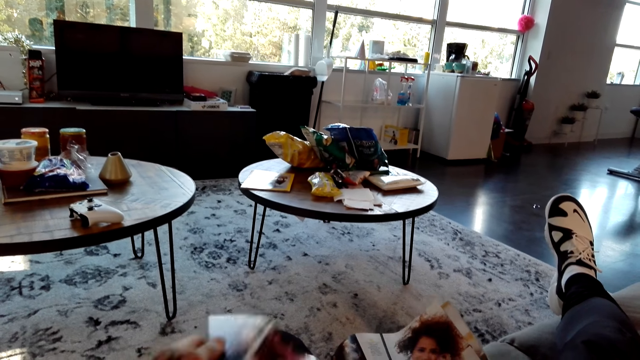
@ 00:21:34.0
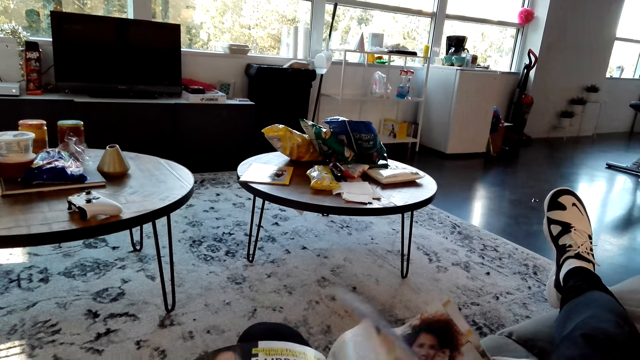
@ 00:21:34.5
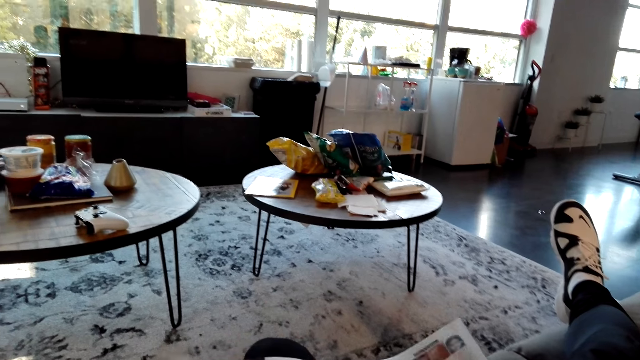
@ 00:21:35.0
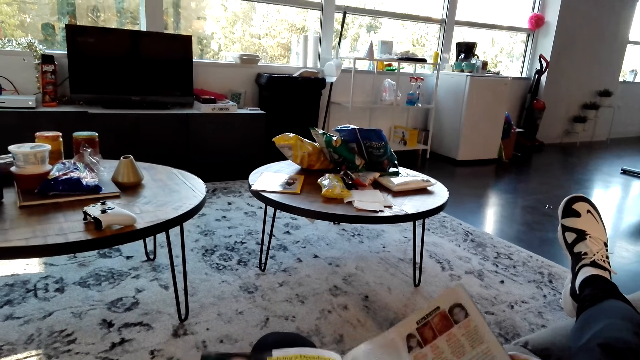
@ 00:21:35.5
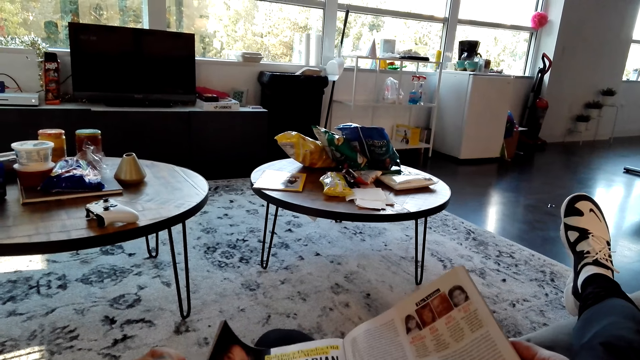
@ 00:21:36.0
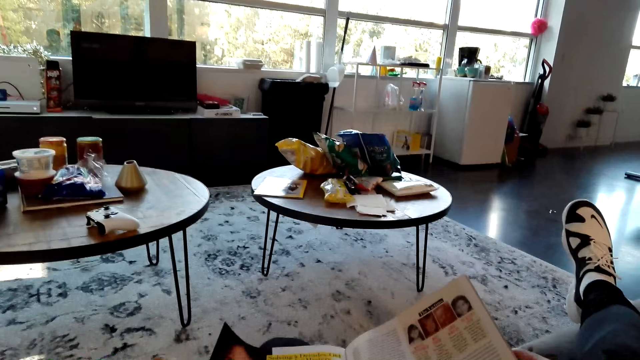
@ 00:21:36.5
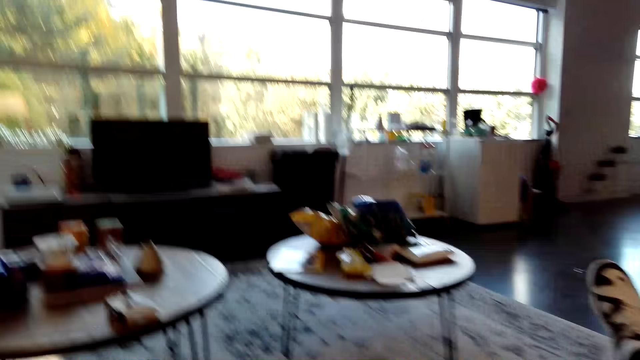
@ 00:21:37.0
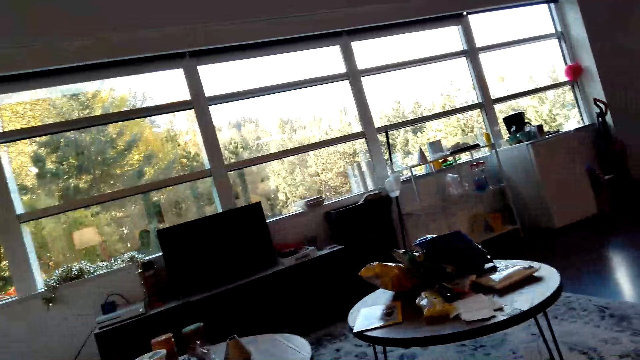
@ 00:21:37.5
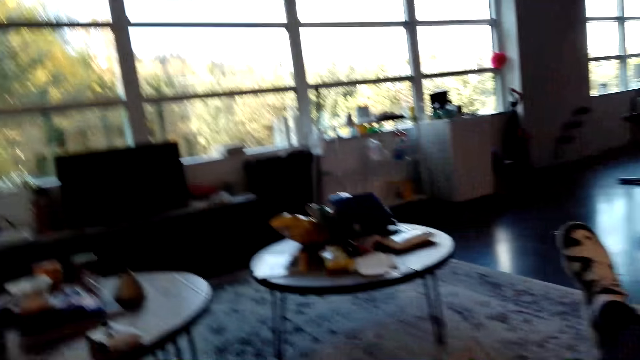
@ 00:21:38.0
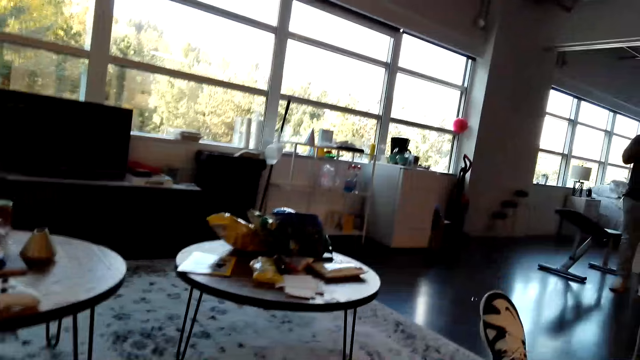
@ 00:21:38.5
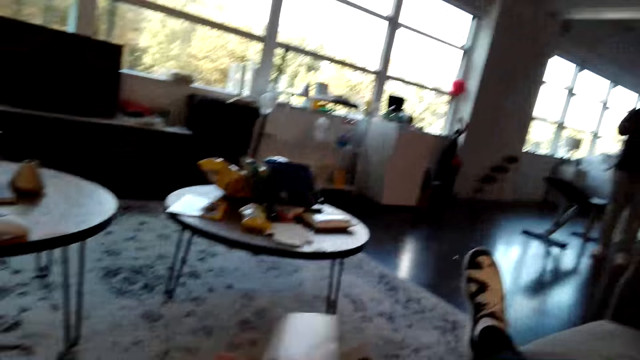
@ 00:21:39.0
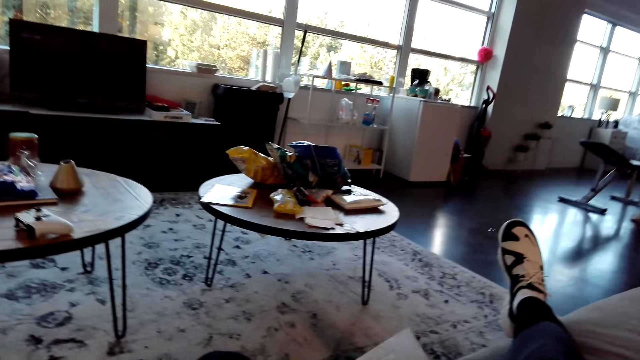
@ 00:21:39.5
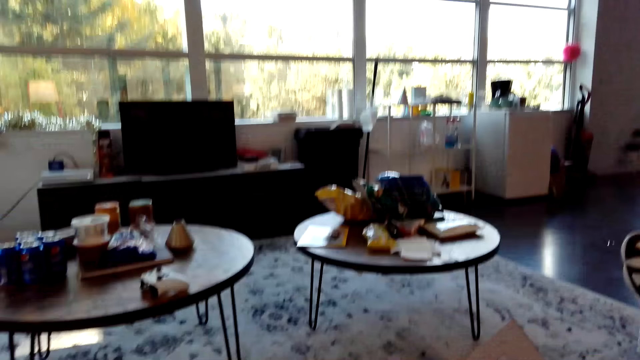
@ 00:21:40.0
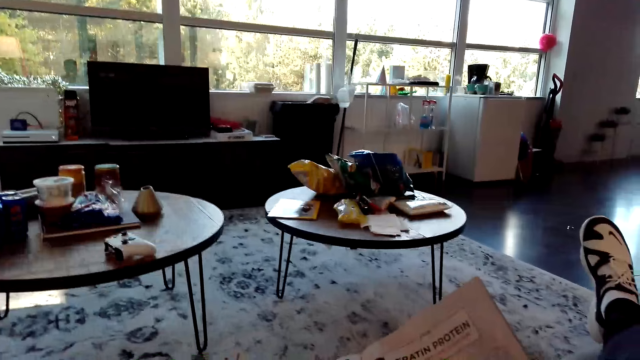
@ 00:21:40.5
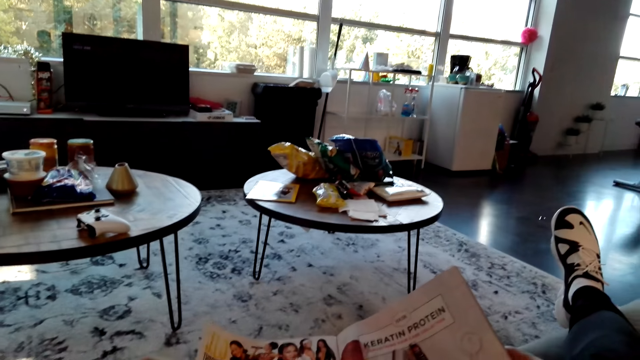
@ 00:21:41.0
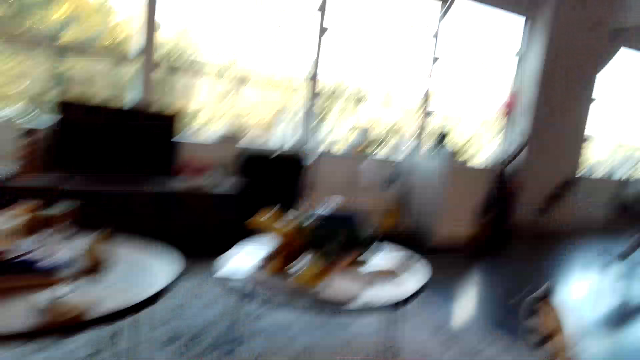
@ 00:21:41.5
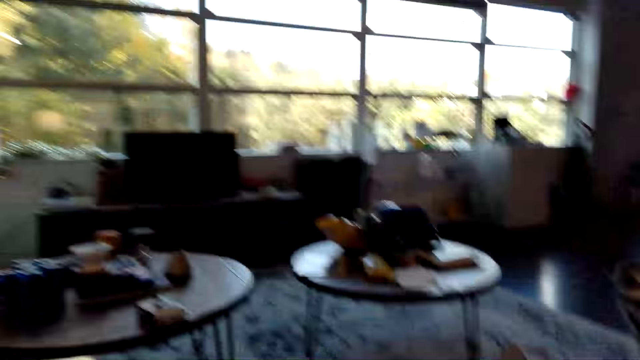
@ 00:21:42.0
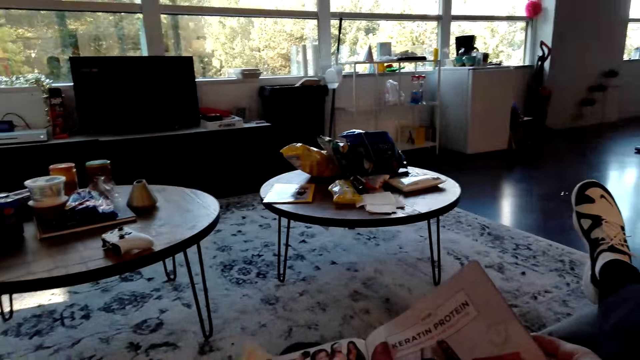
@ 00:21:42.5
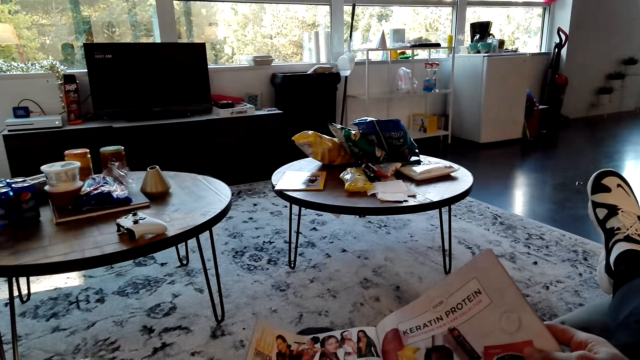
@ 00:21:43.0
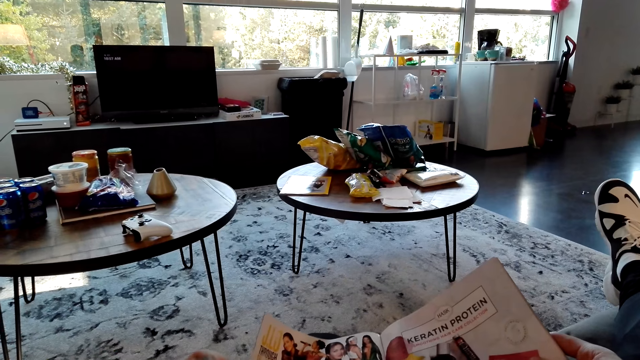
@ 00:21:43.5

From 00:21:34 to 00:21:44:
The camera wearer opens the page on the magazine. They converse with a man. They look on the magazine. They look around. The man stands in the room. The camera wearer turns the page on the magazine. They look around. They converse with the man.

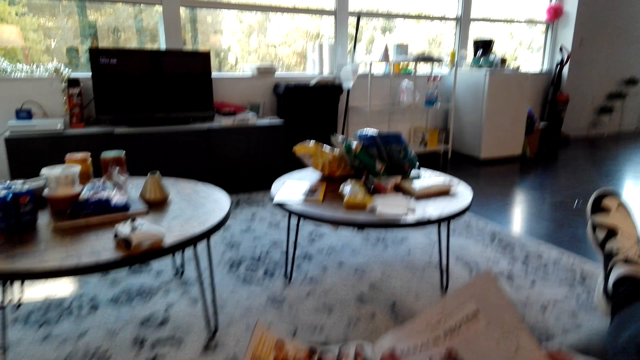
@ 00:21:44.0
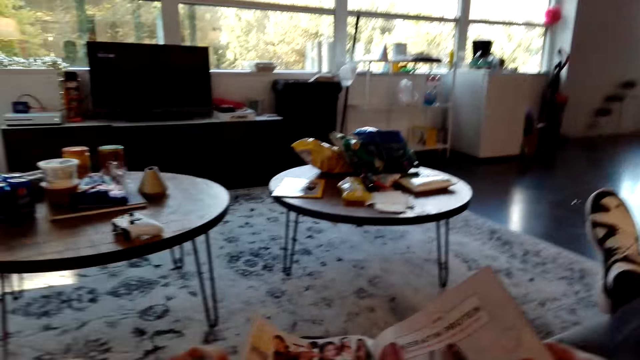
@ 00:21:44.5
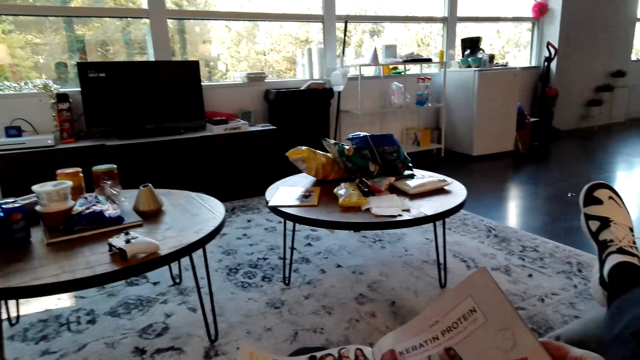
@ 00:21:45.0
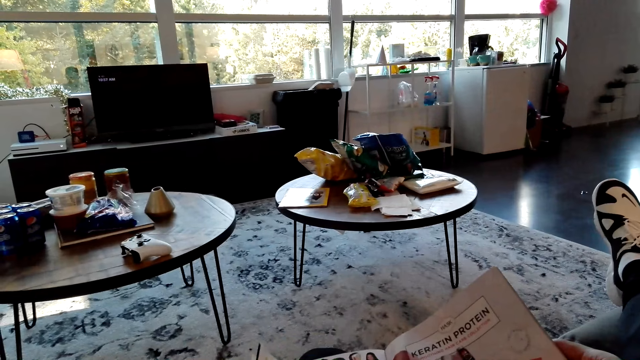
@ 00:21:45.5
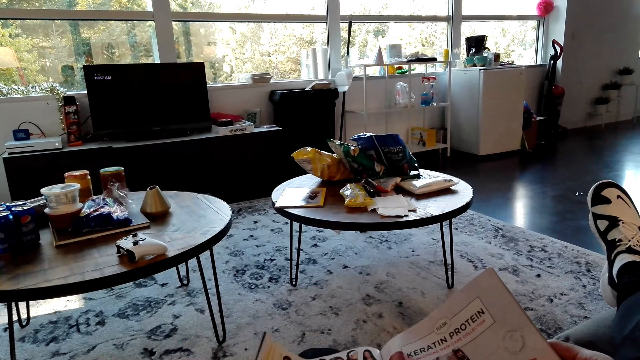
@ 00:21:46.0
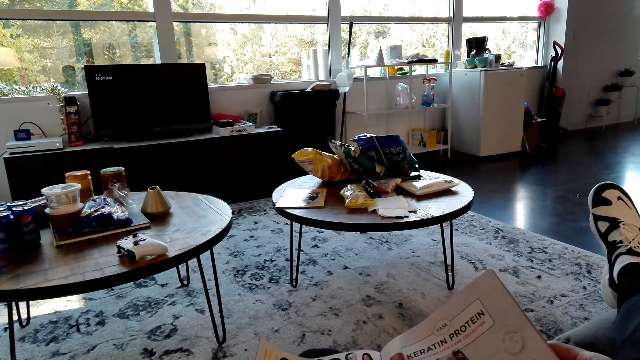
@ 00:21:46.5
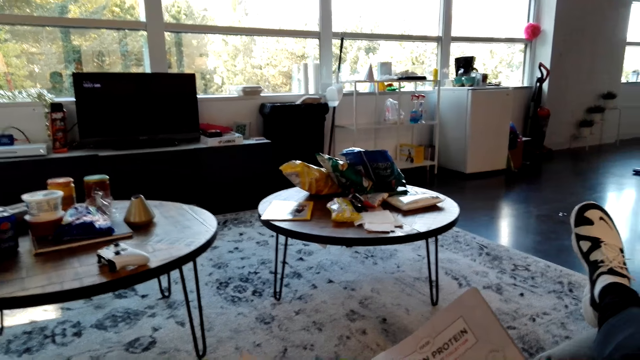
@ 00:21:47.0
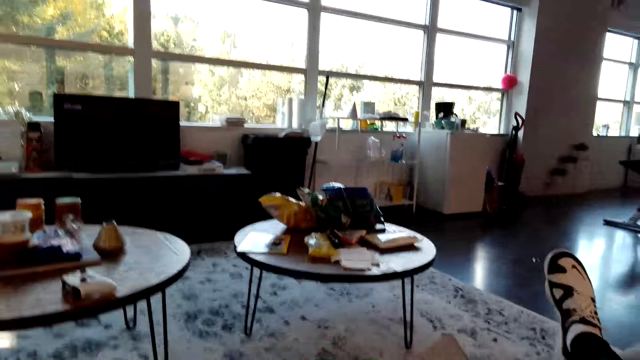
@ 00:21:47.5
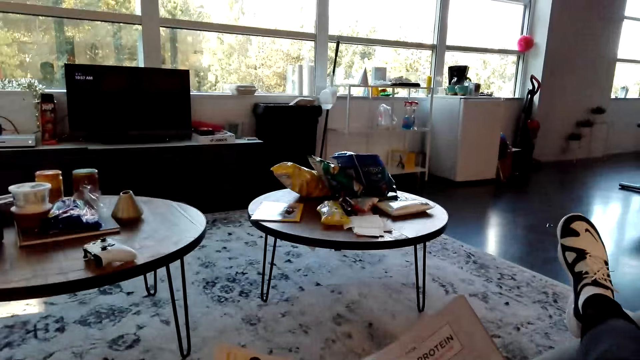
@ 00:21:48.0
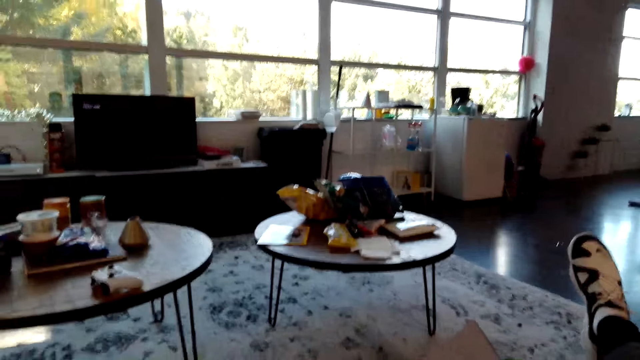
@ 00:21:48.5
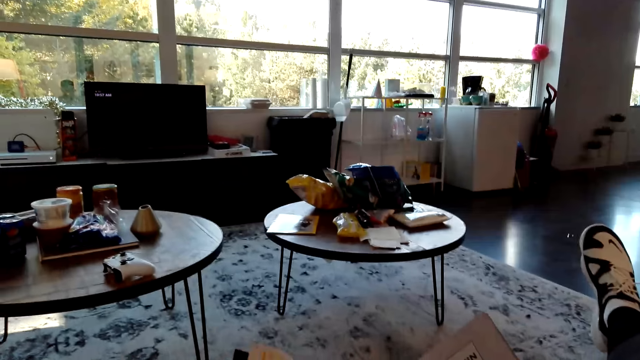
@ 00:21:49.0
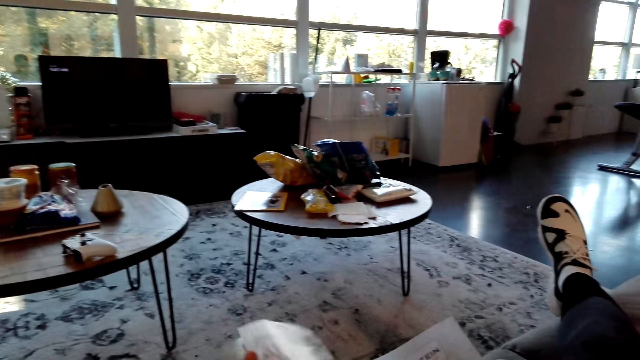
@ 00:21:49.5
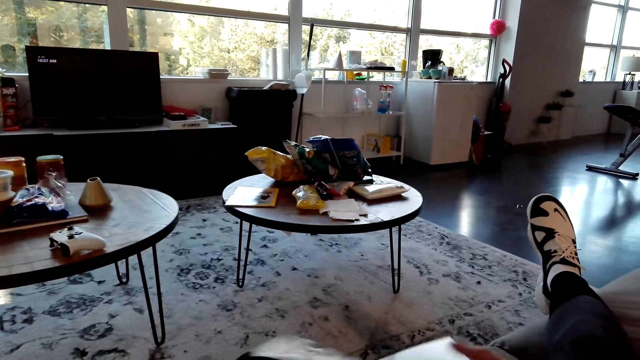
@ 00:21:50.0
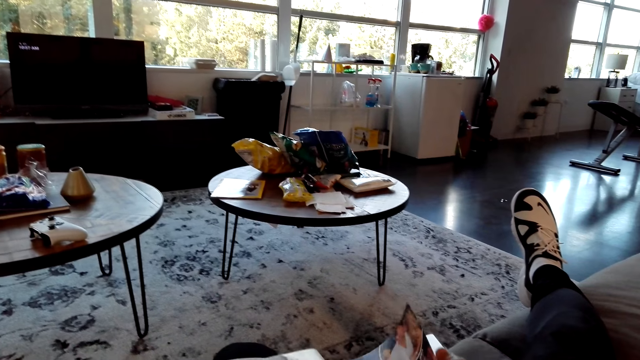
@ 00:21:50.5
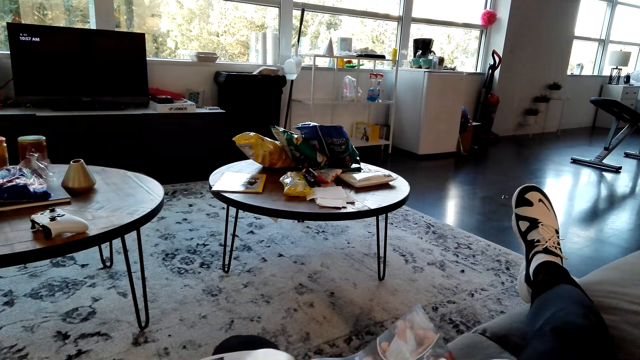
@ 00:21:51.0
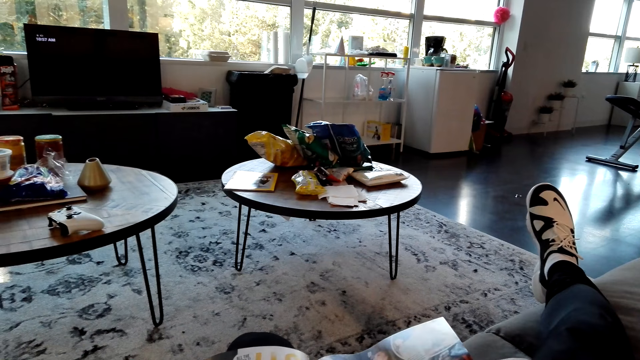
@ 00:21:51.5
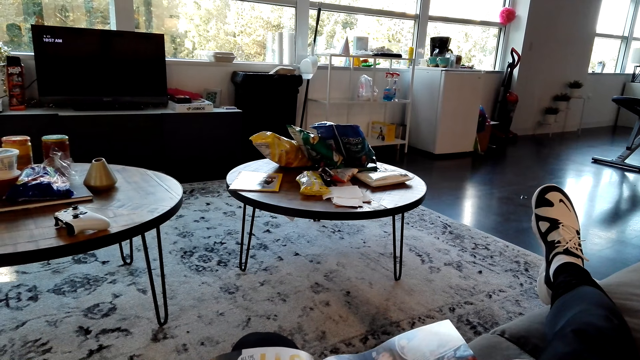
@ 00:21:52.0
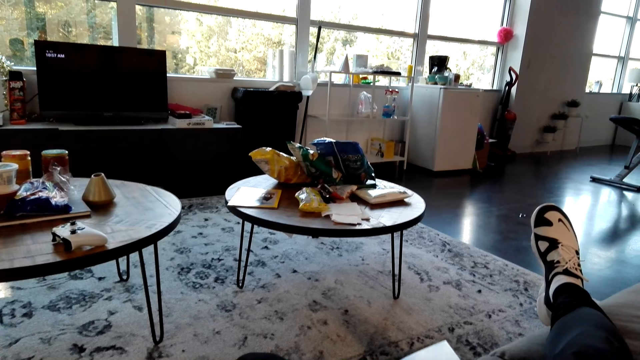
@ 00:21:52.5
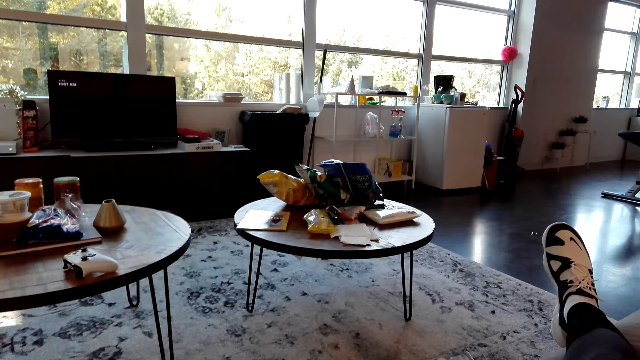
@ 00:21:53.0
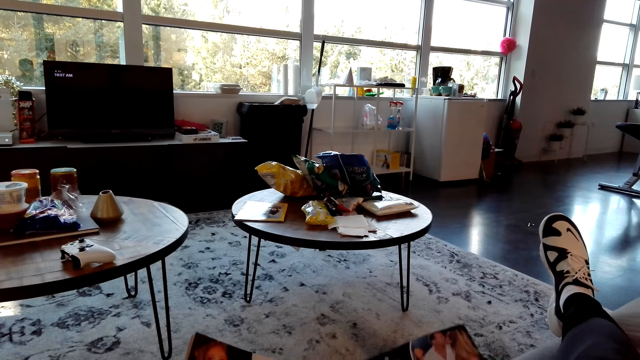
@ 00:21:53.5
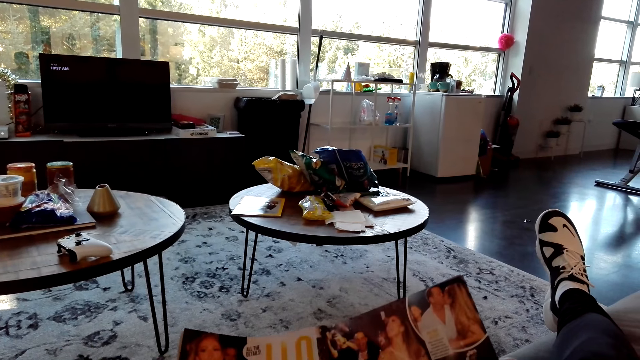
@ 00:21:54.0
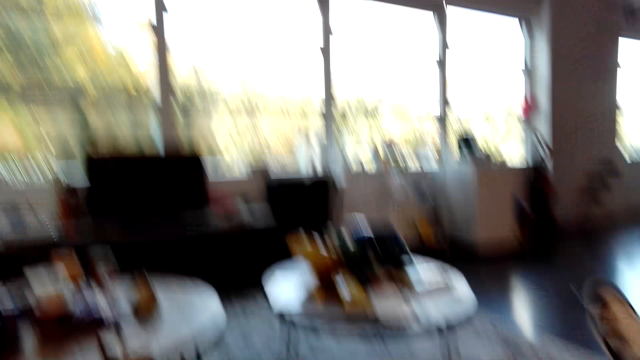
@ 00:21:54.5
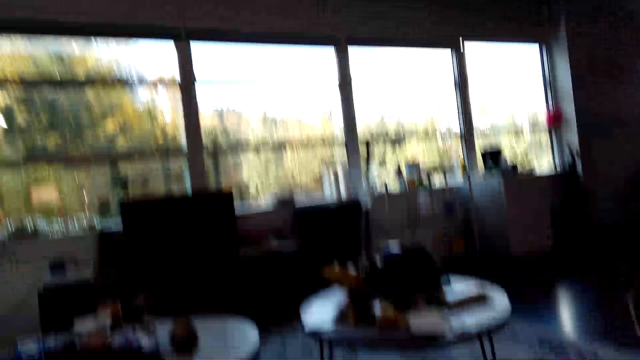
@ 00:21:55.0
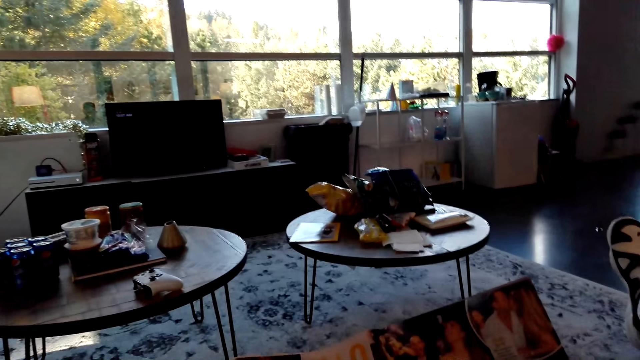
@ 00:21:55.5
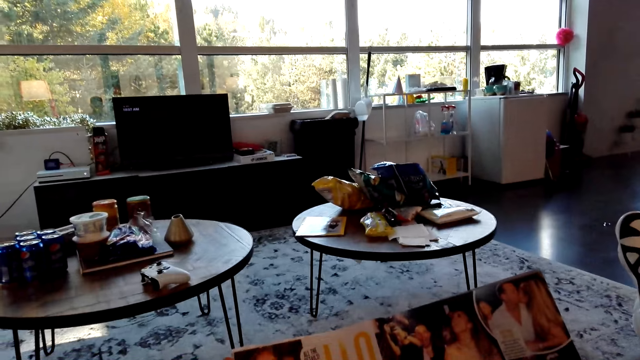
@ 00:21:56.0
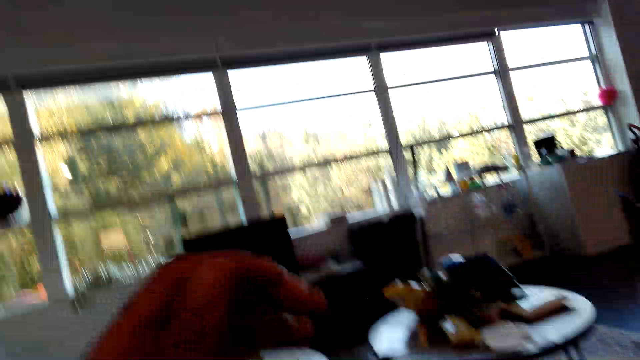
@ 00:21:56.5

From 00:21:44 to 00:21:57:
The camera wearer reads the magazine. They converse with a man. They turn the page on the magazine. They look on the magazine. They look around. They converse with the man. They read the magazine.
